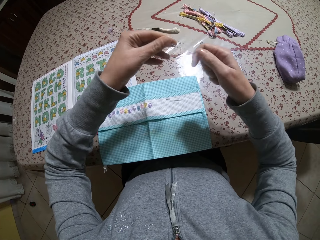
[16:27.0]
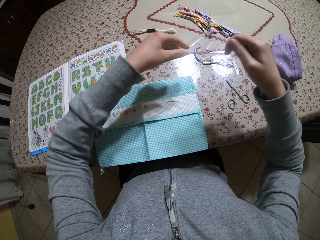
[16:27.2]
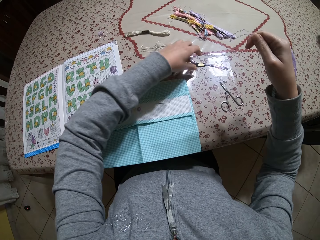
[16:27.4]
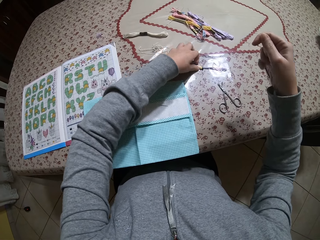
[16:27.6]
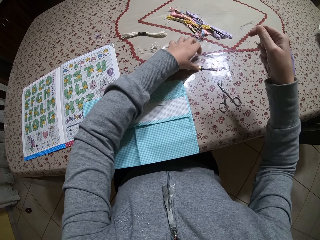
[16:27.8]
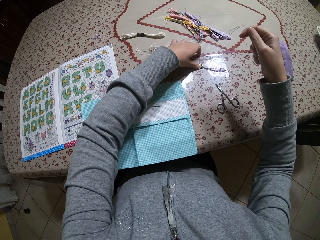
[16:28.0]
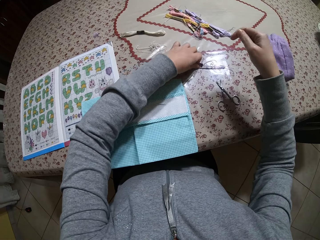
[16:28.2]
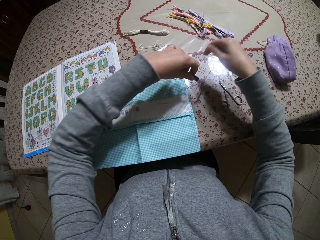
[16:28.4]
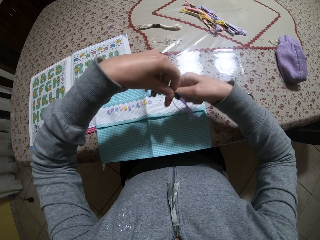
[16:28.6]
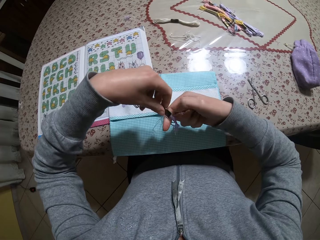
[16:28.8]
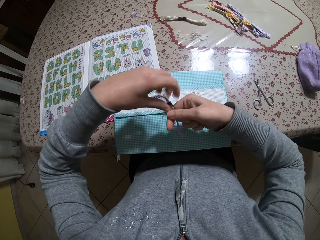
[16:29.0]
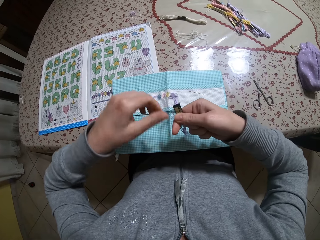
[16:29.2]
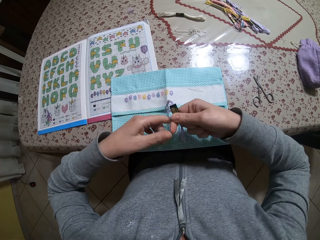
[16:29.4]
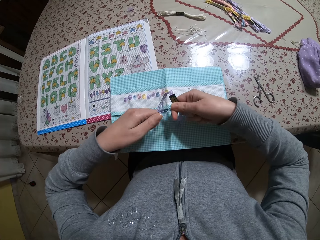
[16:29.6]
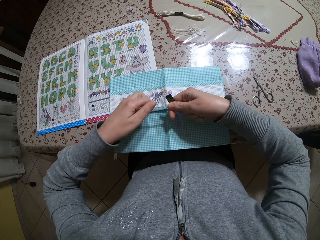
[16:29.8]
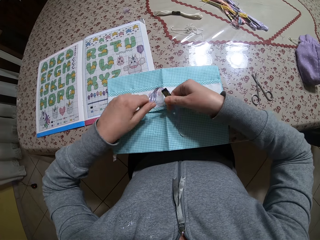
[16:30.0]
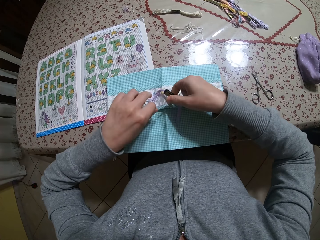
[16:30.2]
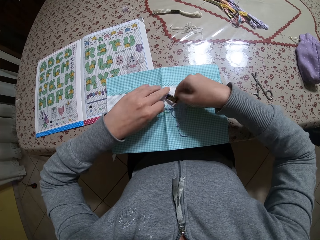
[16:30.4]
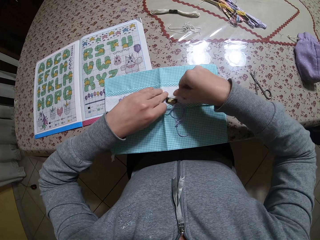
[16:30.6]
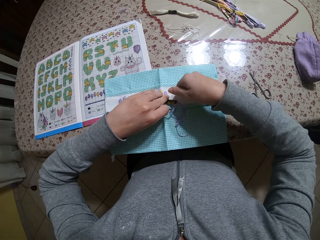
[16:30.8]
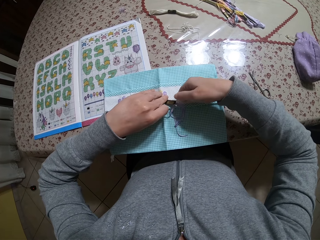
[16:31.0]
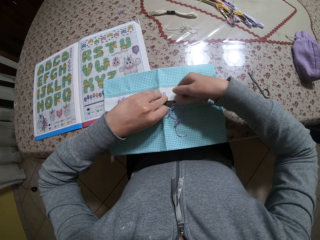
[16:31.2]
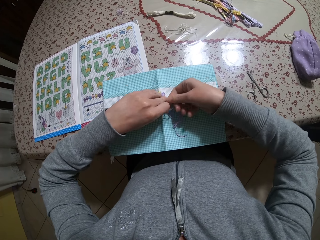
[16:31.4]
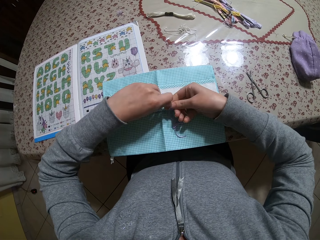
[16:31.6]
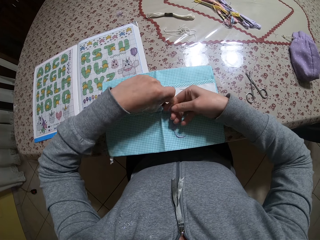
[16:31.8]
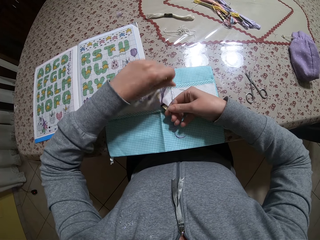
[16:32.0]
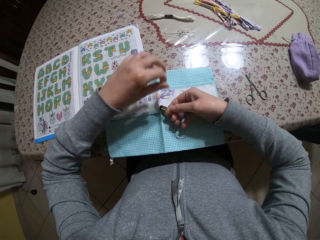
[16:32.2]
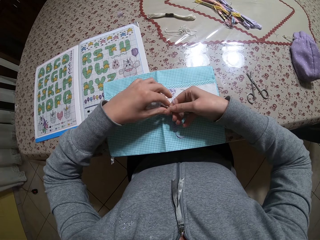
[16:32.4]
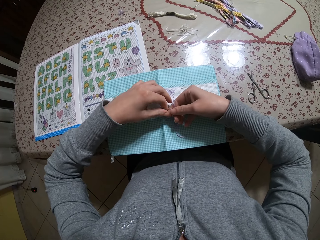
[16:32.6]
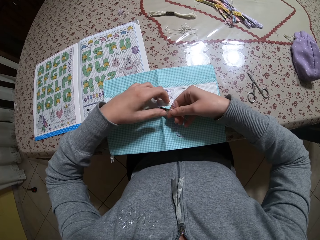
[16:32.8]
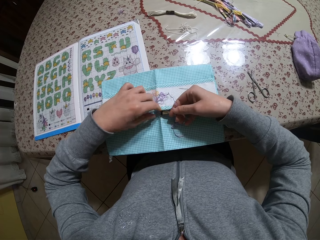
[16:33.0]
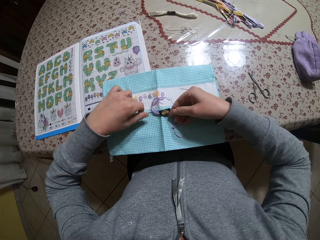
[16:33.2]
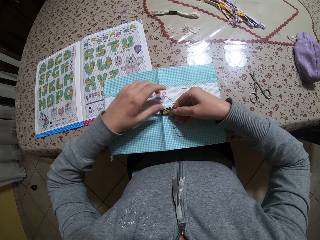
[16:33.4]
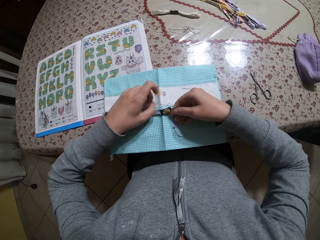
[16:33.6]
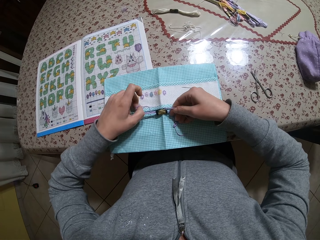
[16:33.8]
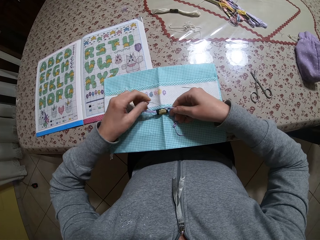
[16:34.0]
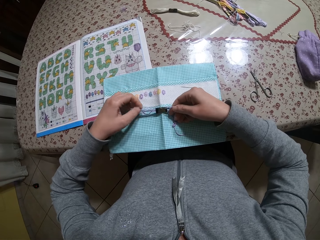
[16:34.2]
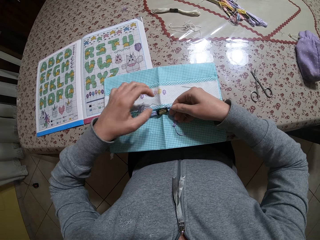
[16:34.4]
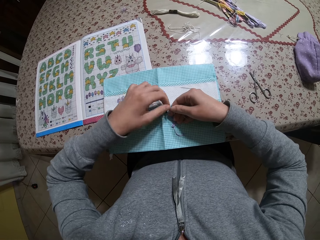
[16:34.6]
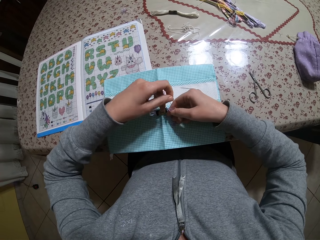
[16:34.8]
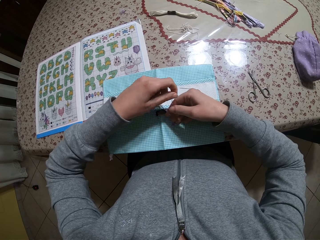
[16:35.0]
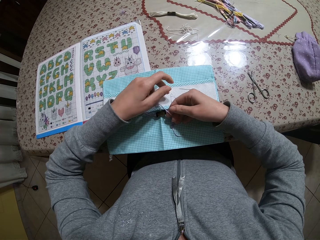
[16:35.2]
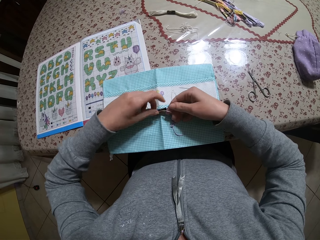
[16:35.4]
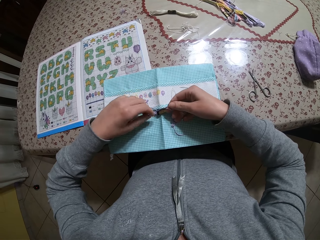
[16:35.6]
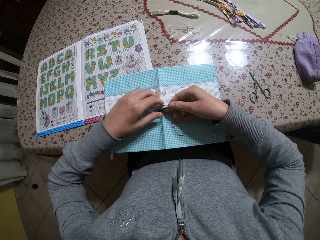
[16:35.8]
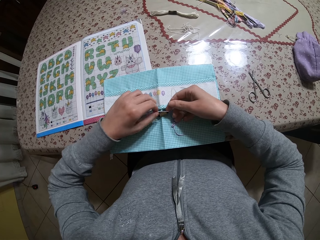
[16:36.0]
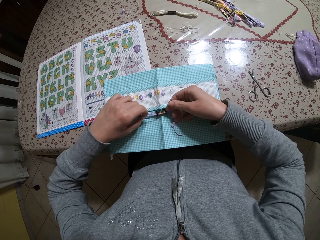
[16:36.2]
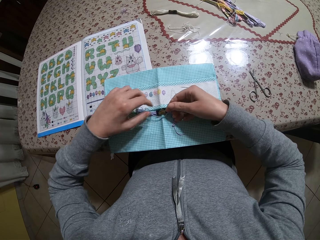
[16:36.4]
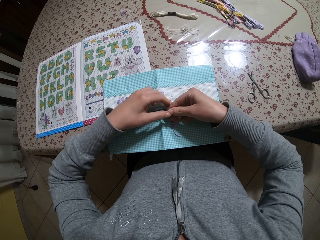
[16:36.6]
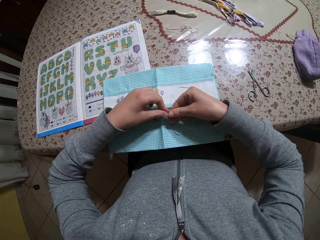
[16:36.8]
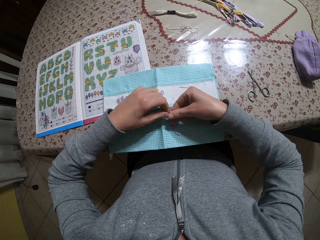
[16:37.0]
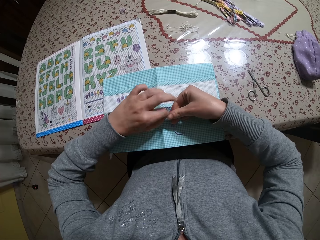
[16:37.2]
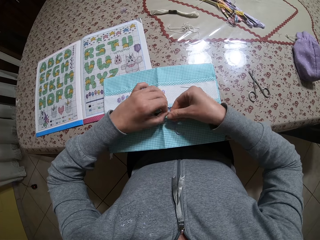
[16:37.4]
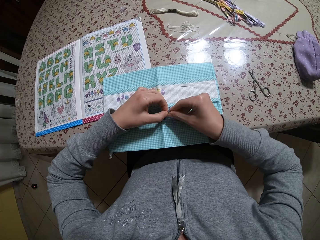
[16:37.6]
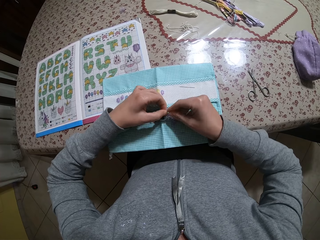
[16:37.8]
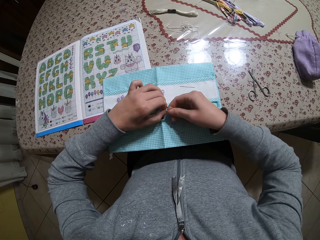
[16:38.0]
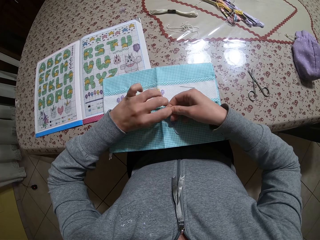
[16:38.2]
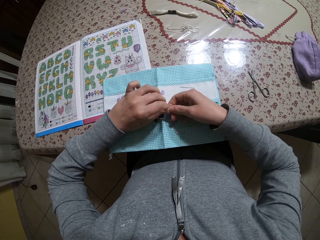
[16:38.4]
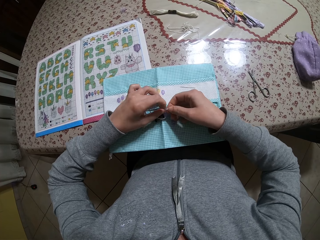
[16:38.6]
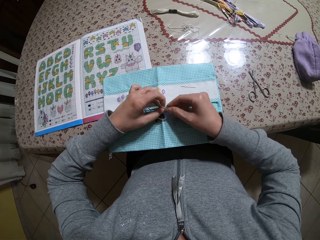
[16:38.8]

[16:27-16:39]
The camera wearer picks up the purple thread from the table with his left hand. He picks up an embroidery ribbon. He ties the purple thread on the ribbon with both hands.

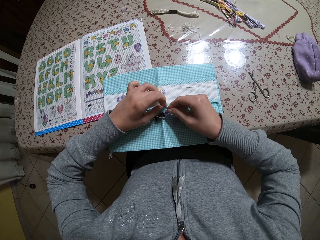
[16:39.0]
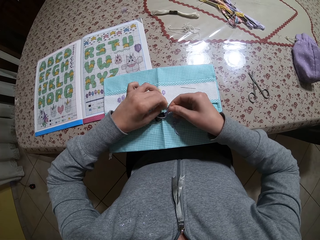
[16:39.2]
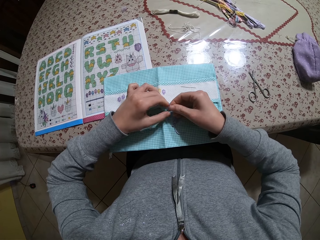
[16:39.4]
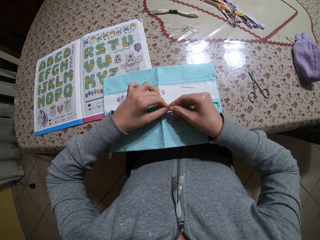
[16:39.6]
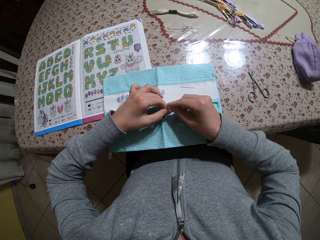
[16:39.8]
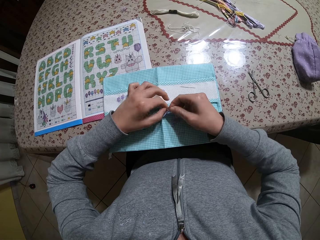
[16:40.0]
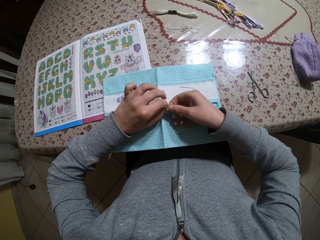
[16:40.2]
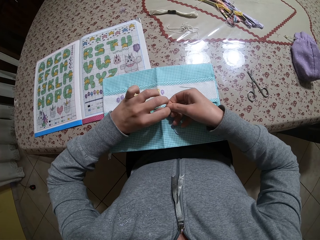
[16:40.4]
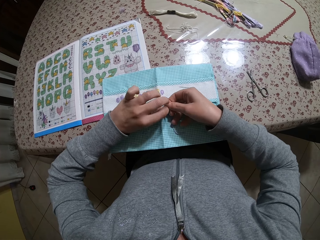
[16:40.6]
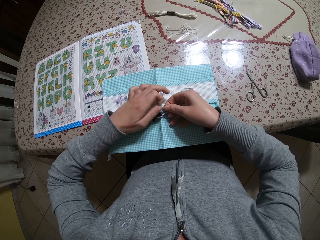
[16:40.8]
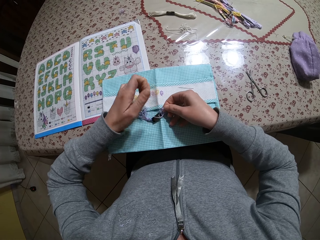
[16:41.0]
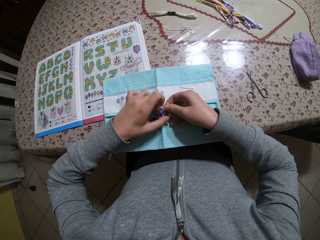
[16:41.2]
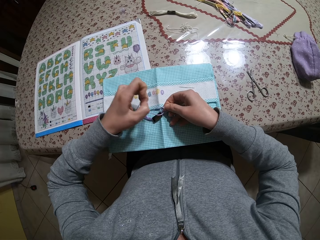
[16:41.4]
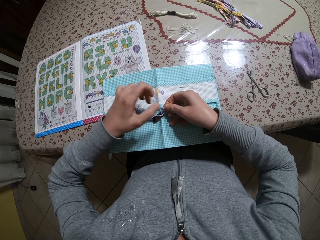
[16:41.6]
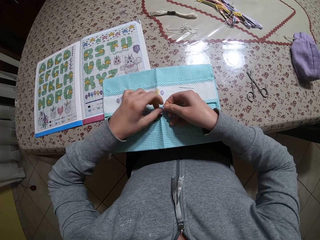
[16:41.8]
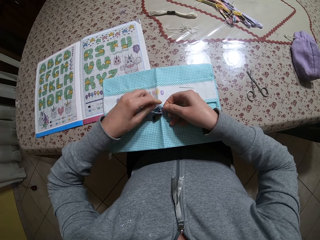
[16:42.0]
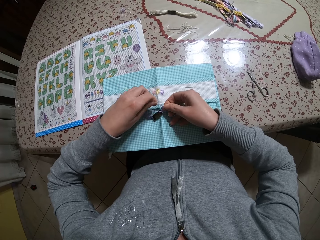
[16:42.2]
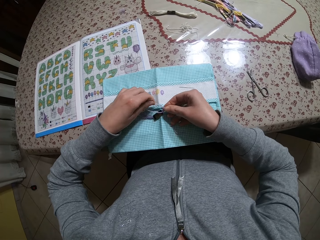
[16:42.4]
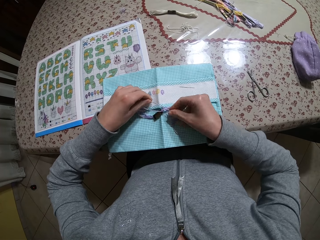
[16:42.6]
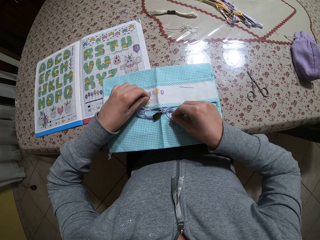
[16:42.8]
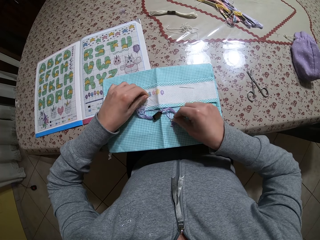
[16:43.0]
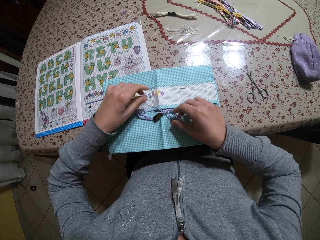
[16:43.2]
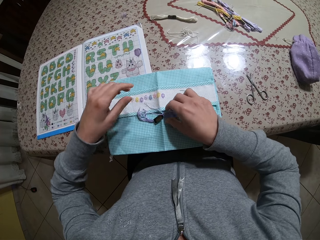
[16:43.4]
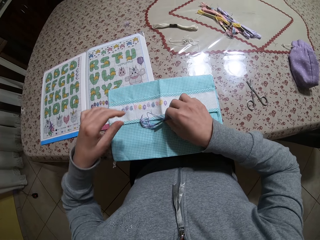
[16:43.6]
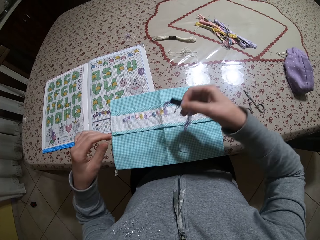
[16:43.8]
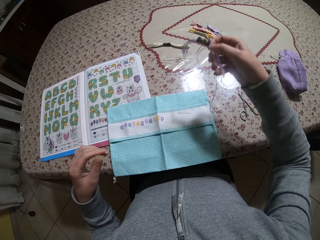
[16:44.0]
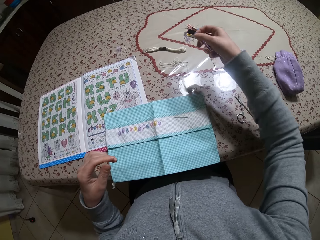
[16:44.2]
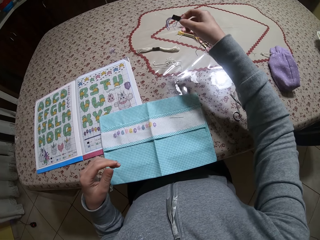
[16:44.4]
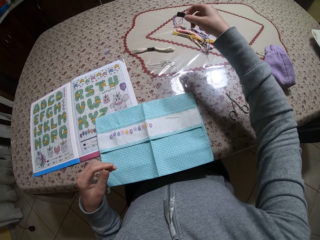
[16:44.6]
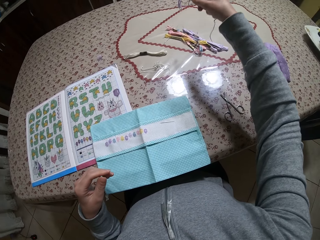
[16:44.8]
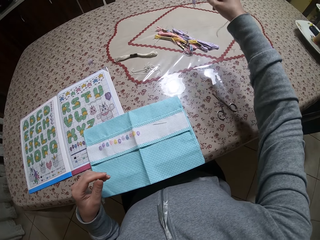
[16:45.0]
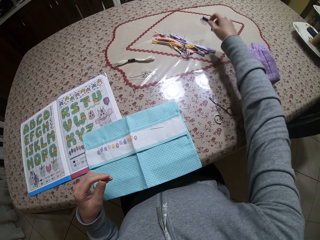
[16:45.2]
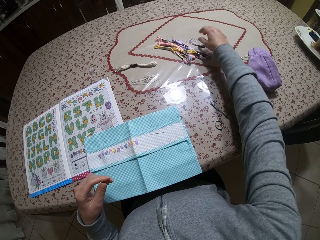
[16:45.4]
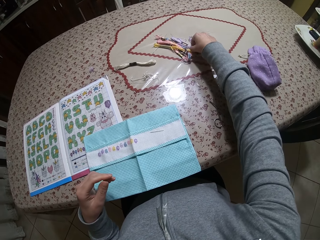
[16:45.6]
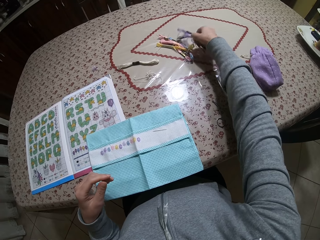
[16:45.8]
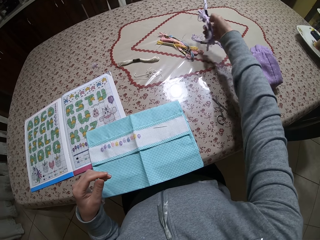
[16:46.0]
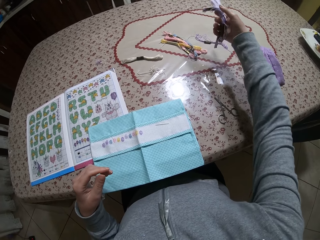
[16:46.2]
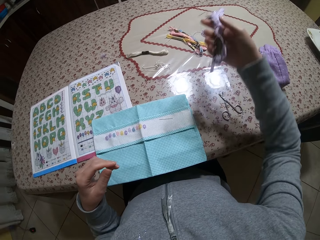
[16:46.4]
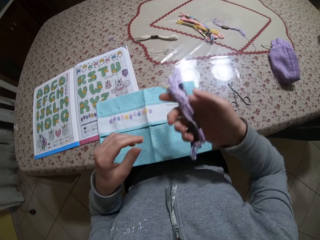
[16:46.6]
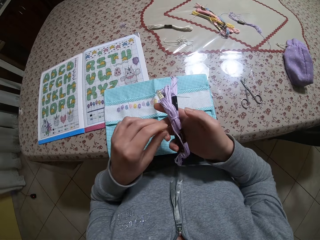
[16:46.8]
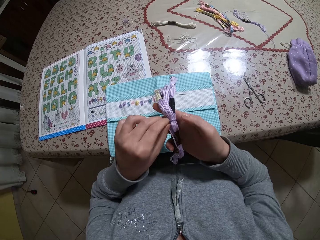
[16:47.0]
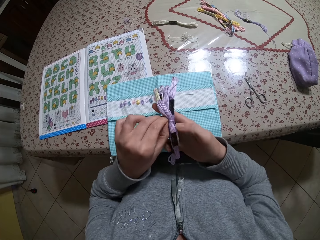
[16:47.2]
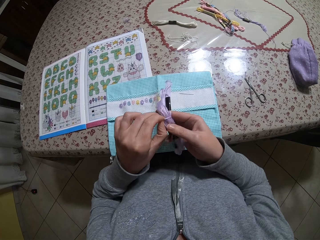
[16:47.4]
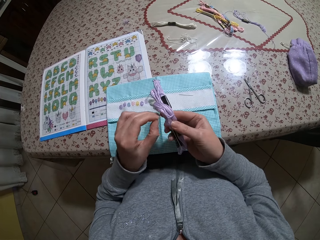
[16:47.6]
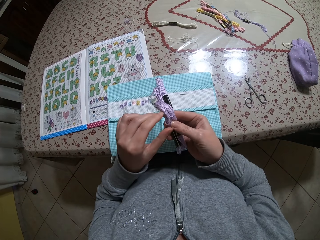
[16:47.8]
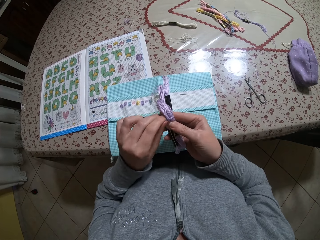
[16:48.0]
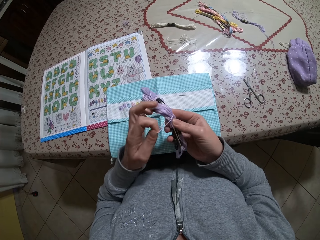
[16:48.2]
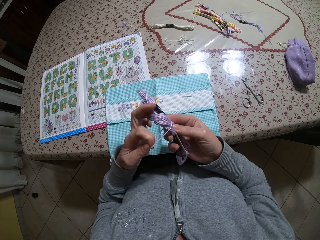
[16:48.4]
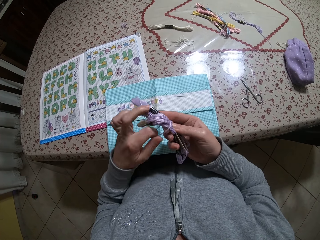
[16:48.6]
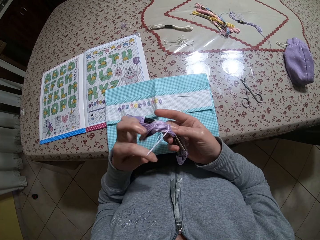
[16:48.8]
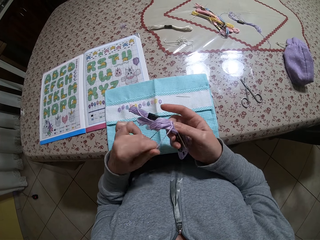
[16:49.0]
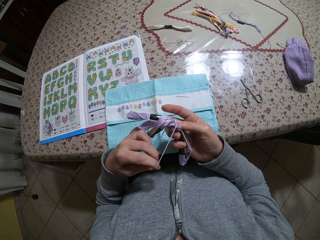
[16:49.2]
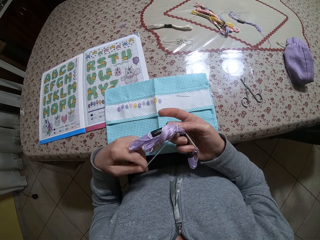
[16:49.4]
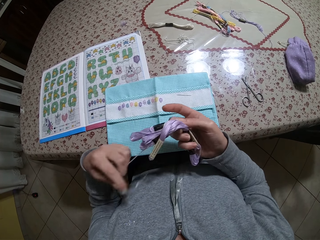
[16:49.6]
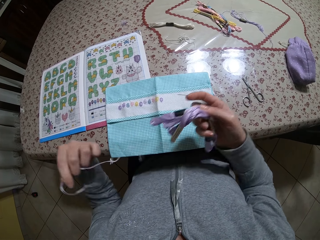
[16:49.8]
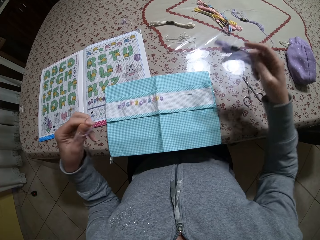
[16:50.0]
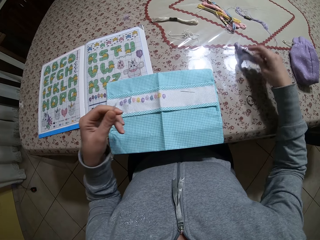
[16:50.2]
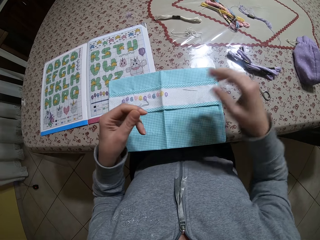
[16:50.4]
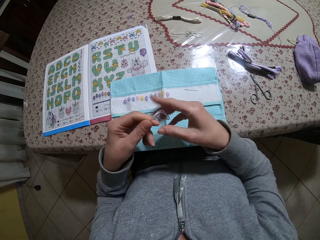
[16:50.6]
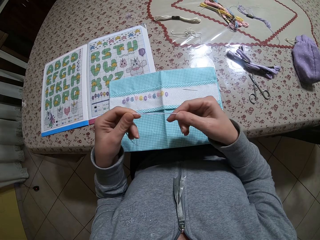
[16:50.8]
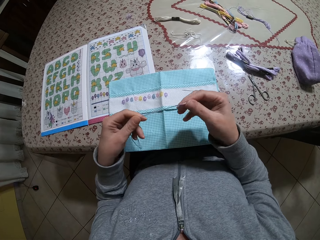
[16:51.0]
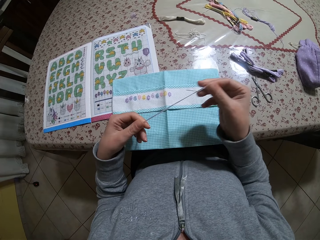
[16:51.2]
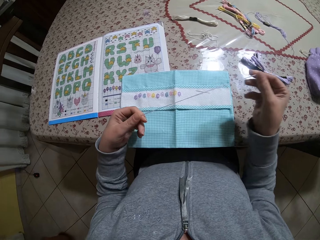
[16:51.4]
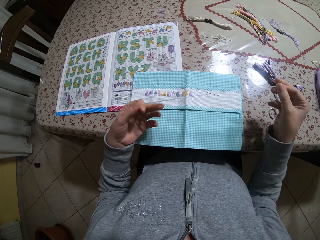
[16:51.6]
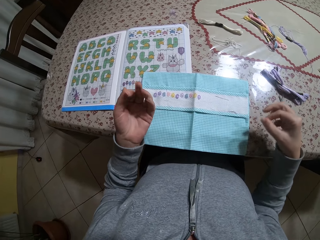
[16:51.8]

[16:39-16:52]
The camera wearer picks up the purple thread from the table with his right hand. He picks up the embroidery ribbon. He drops the purple thread on the table with his right hand. He puts down the embroidery ribbon aside. He picks up some threads or a stack of threads from the table with his right hand. He loosens the purple thread in his right hand with his left hand. He pulls a piece of thread. He drops the threads on the table with his right hand. He stretches the thread with both hands.
